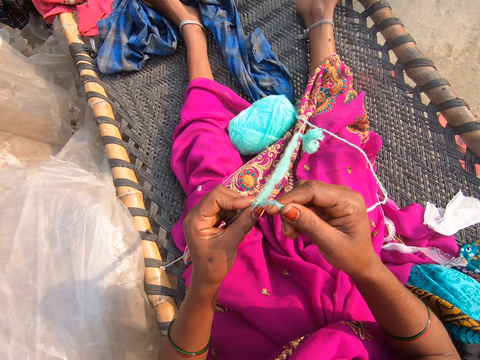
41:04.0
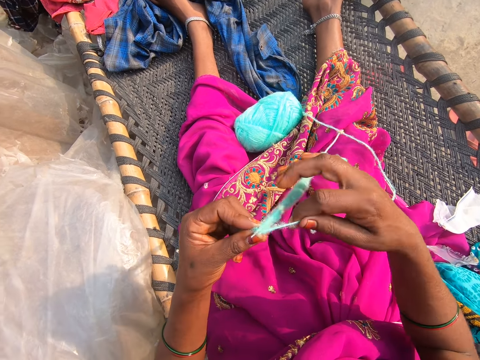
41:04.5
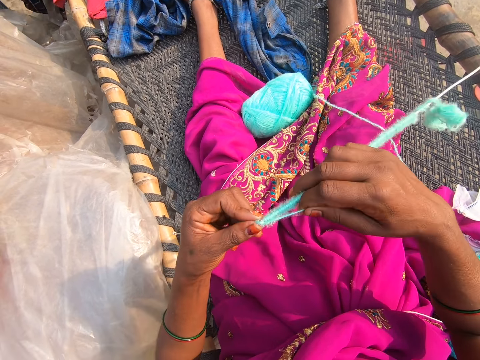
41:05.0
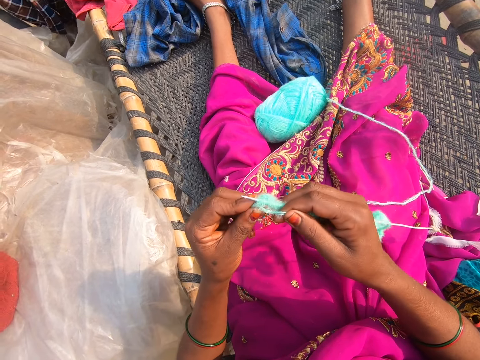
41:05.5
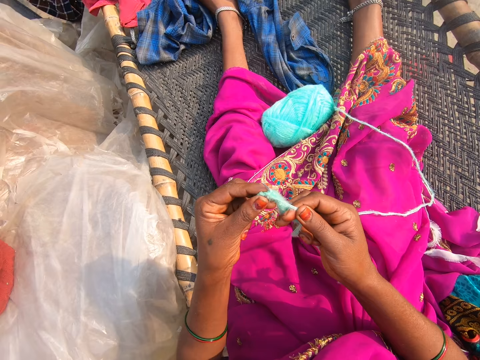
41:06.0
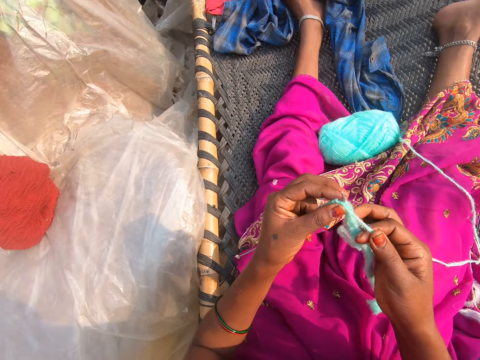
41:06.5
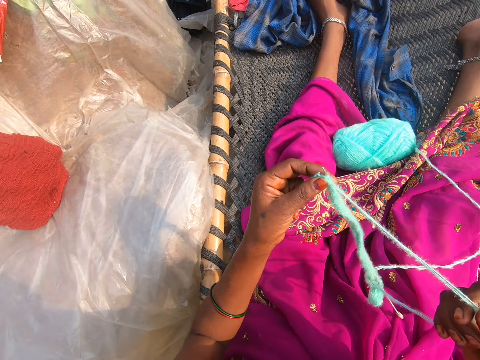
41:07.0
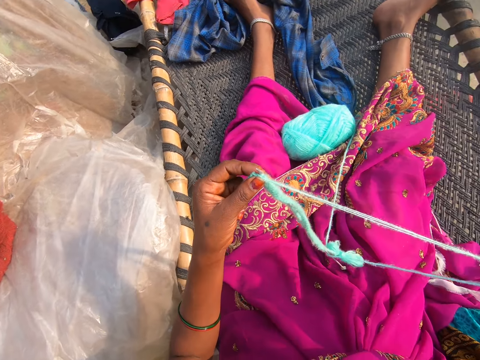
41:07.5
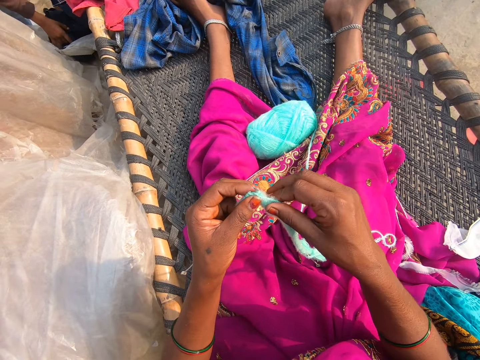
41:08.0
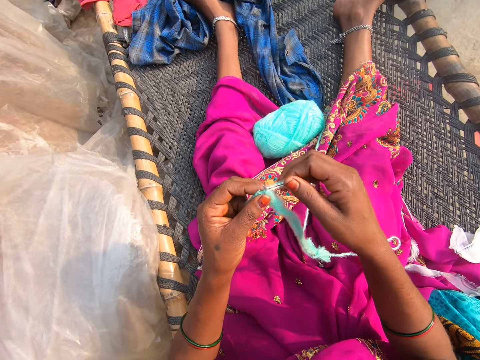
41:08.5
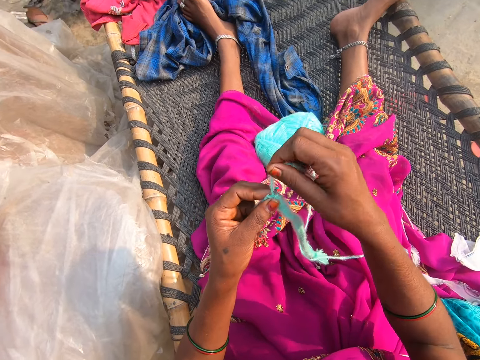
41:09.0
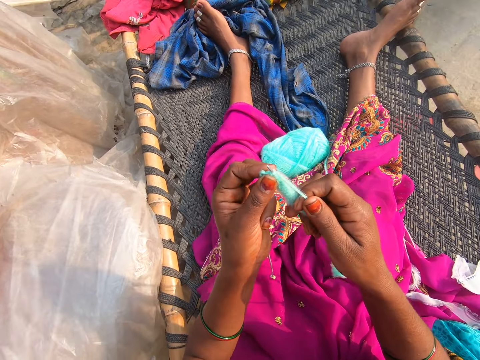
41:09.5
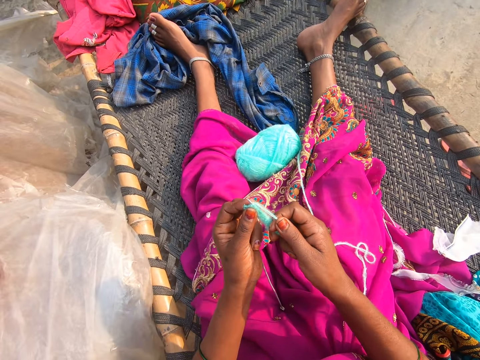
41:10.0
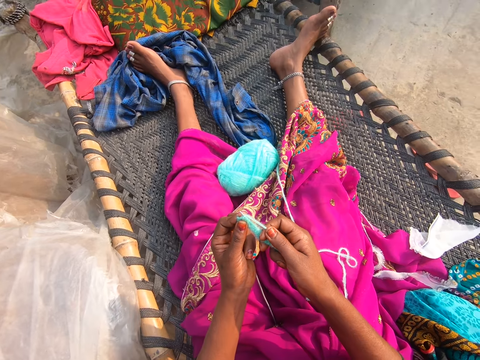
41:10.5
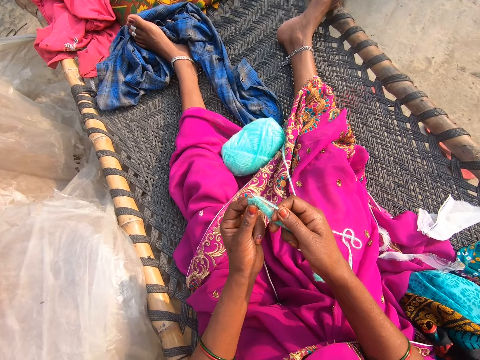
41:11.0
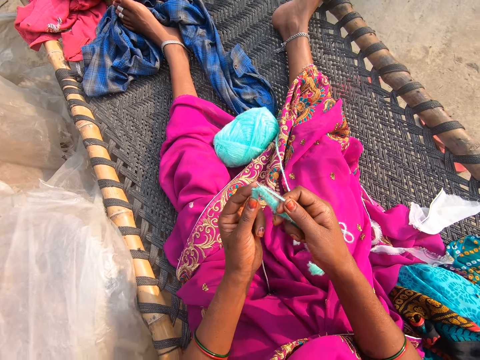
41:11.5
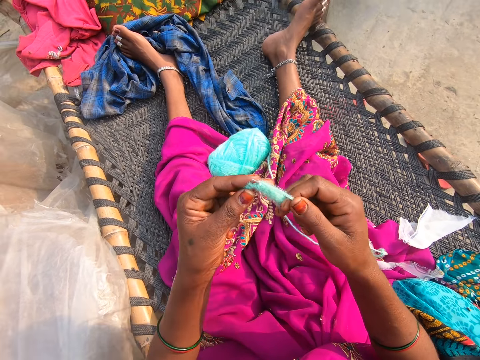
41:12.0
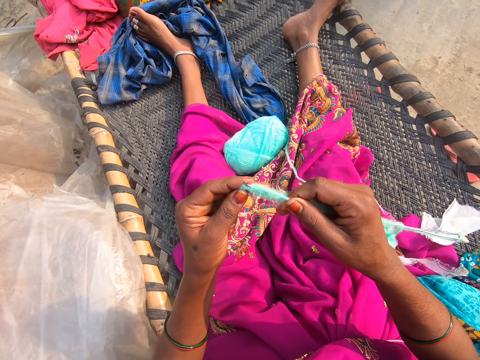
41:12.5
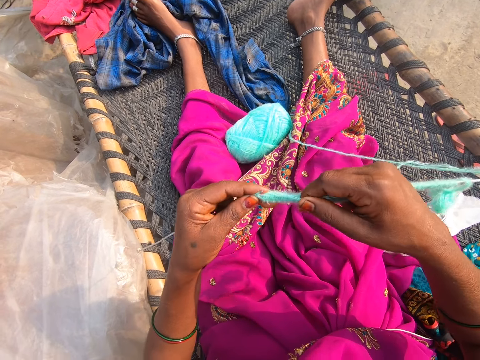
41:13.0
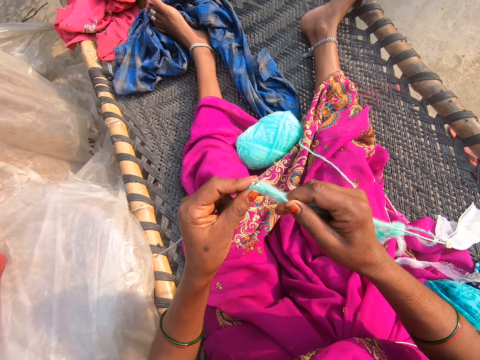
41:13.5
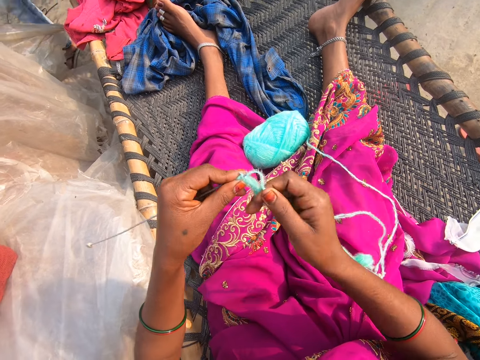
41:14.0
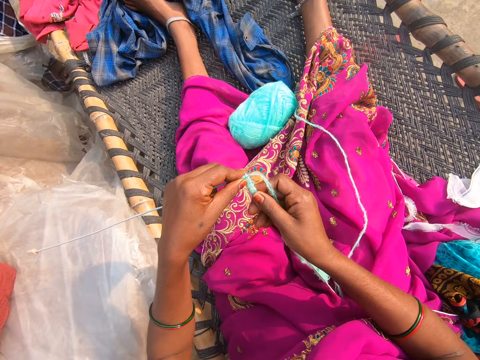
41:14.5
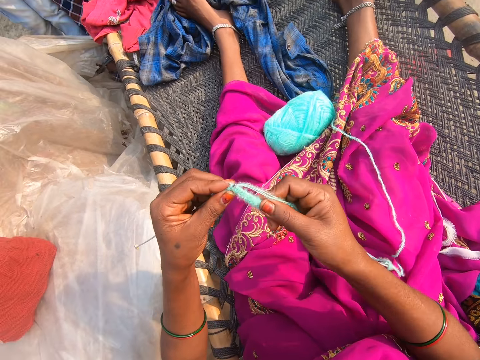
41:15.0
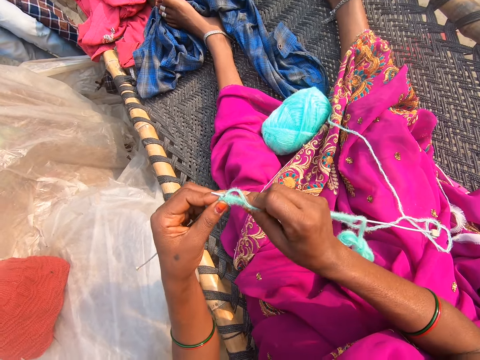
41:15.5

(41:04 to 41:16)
The camera wearer converses with a person. They pull the thread. They converse with the person. They knit.

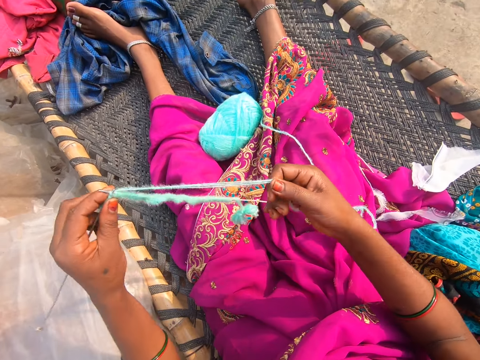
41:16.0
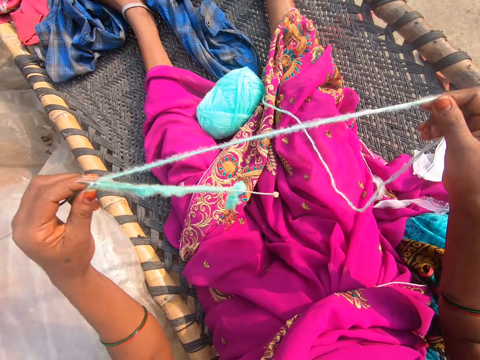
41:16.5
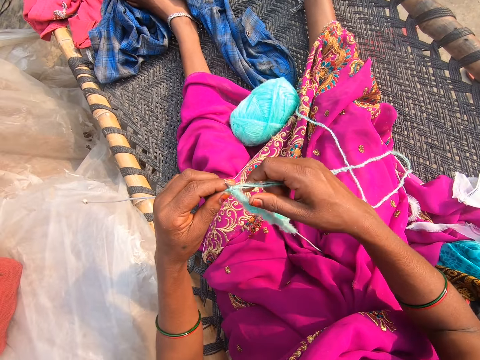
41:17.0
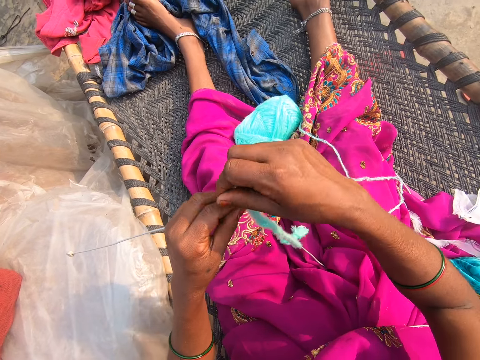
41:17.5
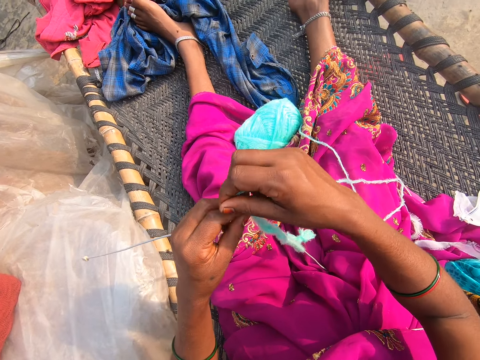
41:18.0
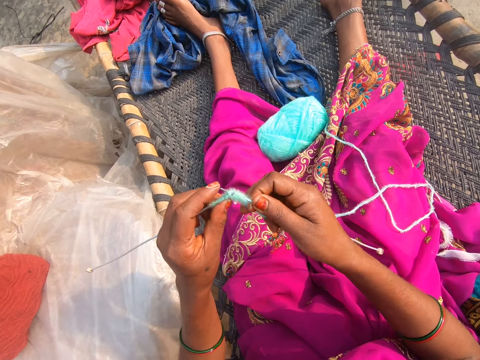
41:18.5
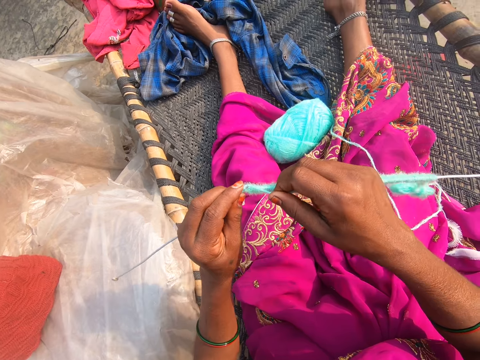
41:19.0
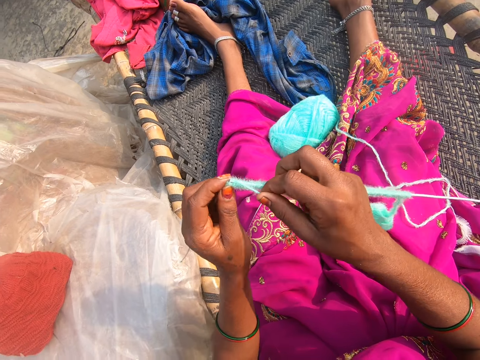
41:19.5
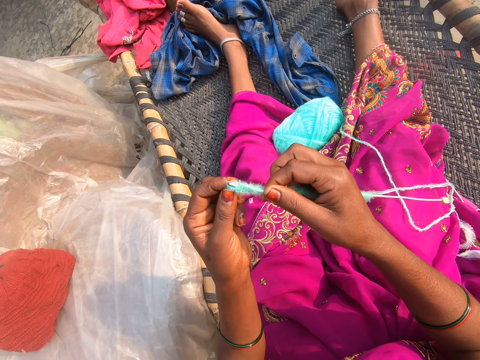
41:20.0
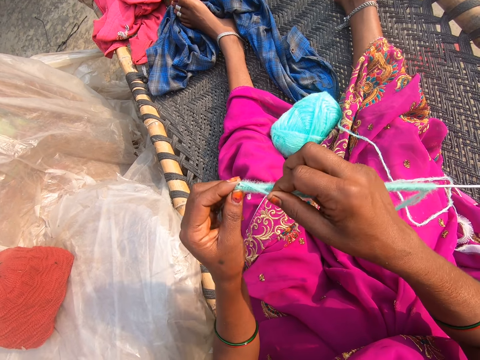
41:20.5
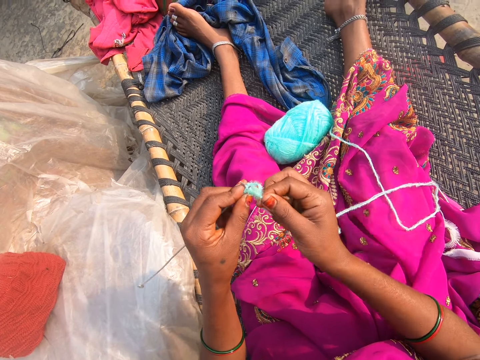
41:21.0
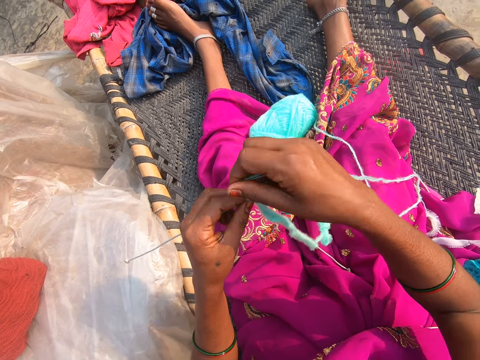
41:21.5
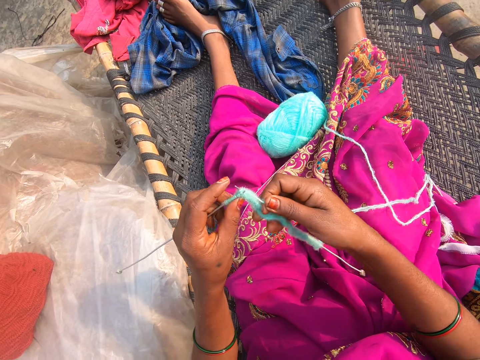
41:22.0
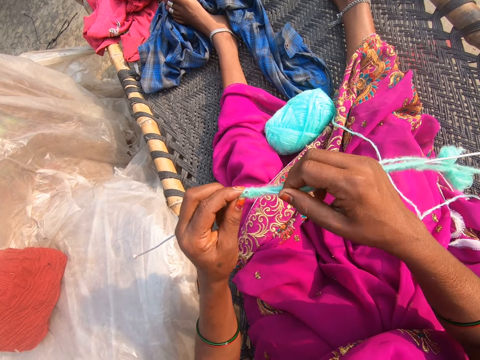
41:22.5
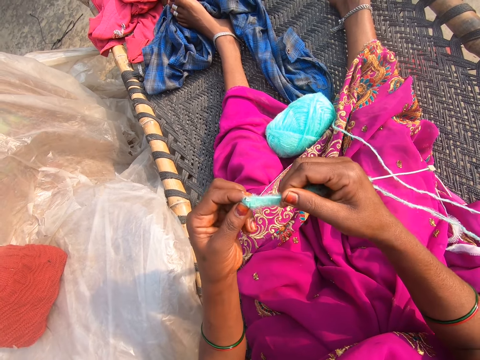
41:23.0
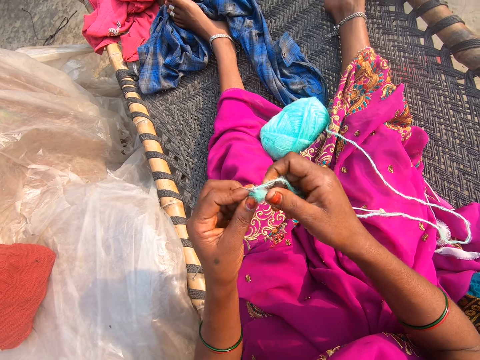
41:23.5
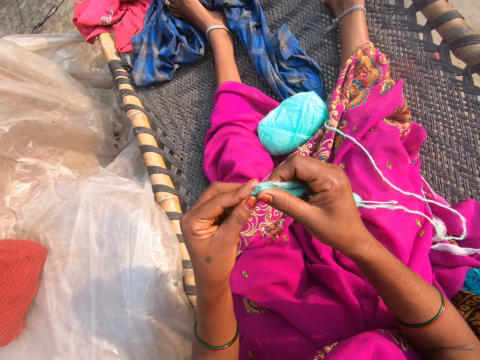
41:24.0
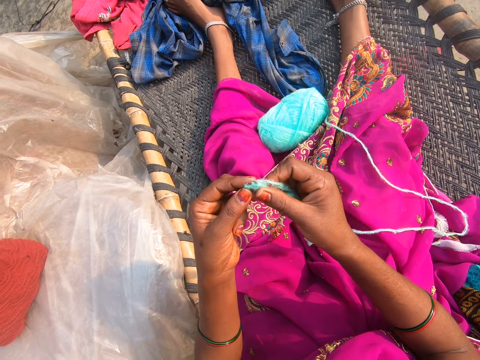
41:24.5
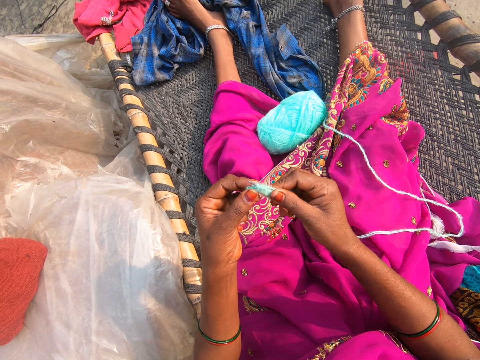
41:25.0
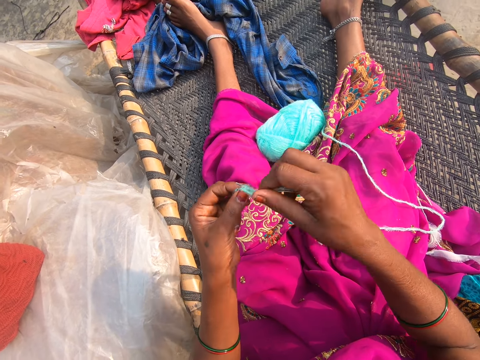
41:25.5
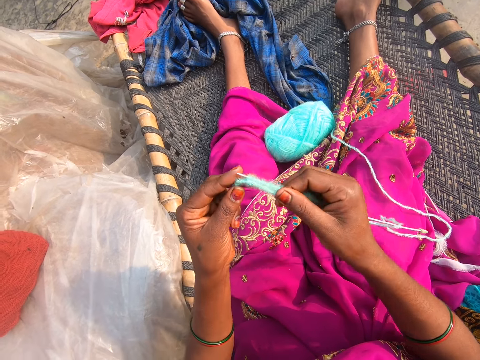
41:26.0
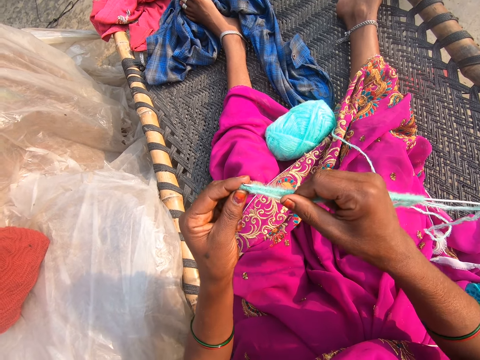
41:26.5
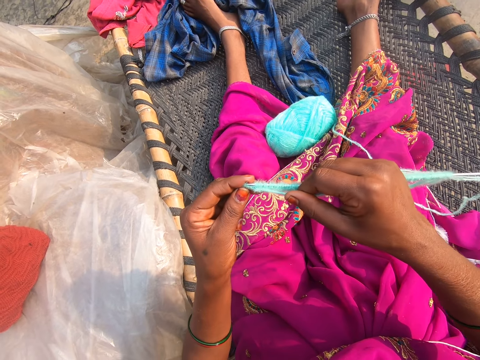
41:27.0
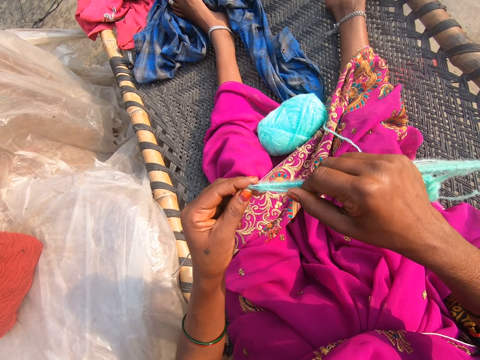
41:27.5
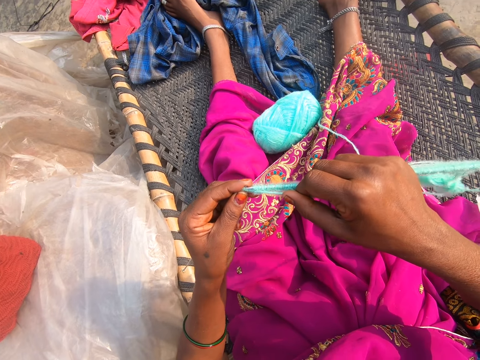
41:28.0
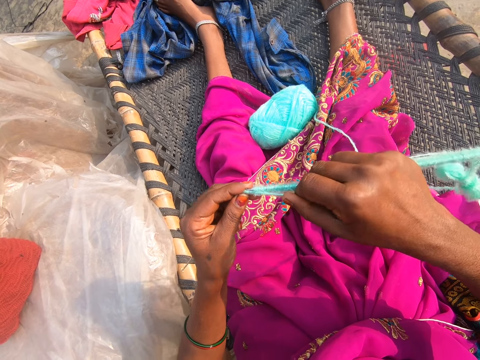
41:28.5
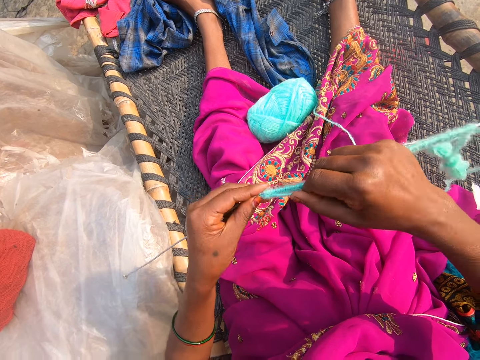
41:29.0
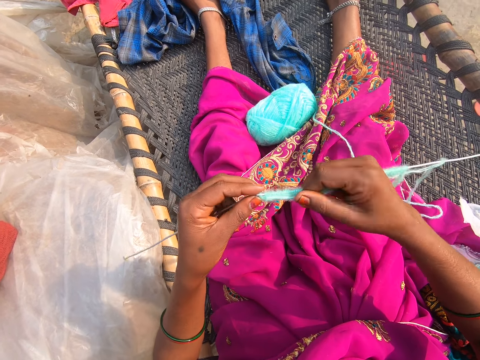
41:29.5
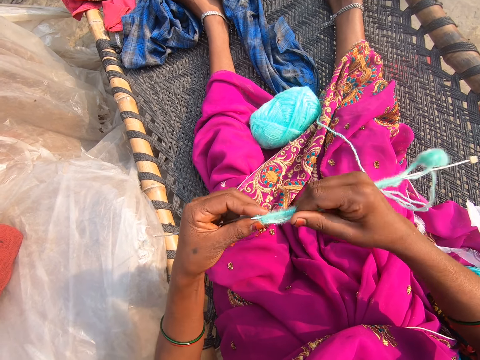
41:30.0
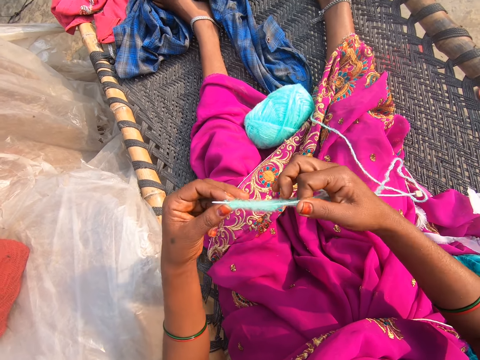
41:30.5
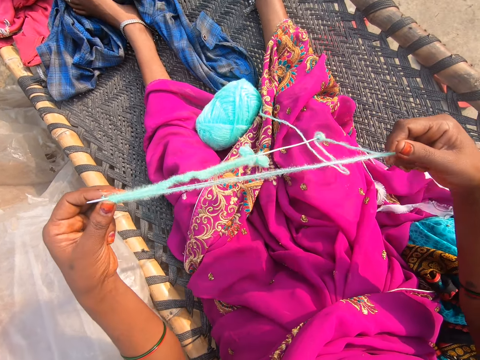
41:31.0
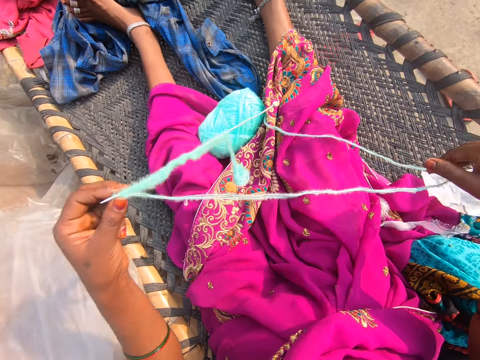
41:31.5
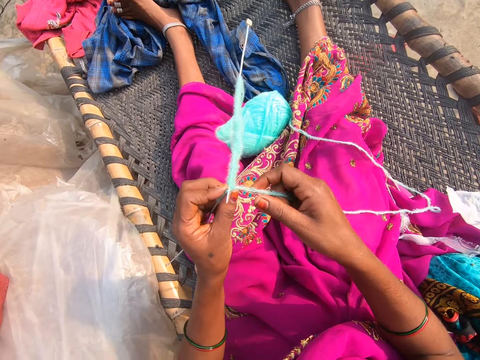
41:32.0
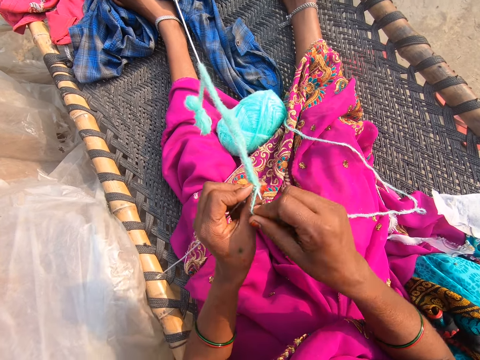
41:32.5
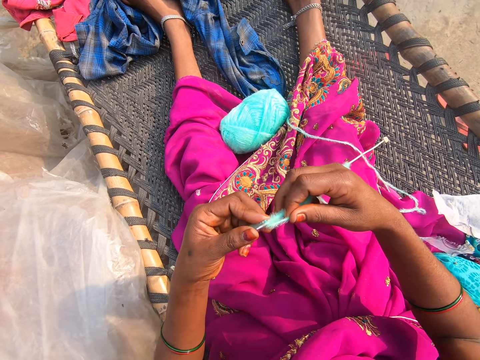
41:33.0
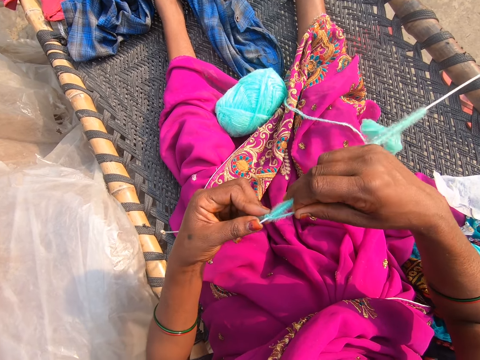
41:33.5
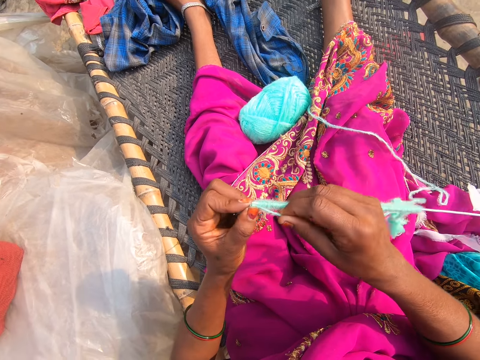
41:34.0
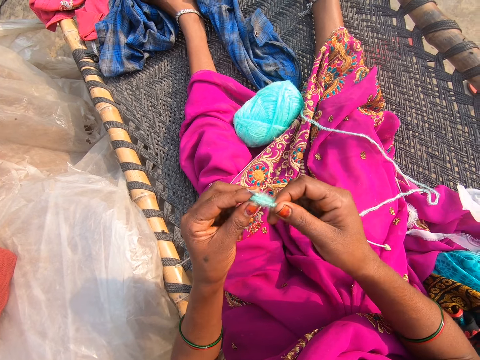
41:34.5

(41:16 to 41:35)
The camera wearer pulls the thread. They knit. They converse with a person. They knit. They pull the thread. They knit.
